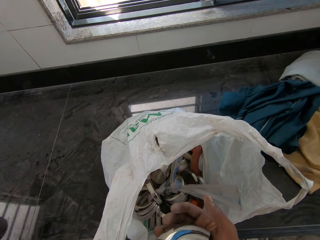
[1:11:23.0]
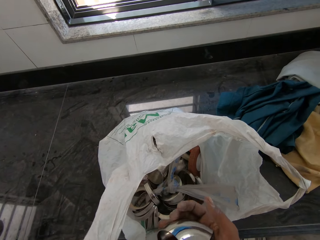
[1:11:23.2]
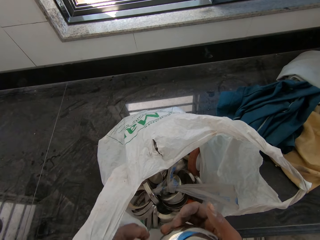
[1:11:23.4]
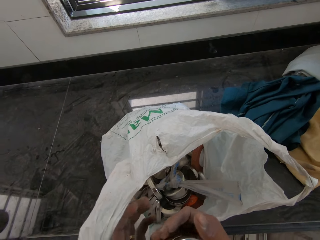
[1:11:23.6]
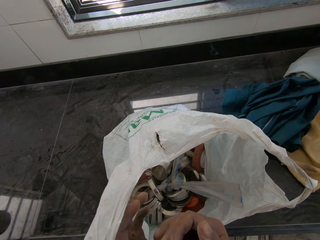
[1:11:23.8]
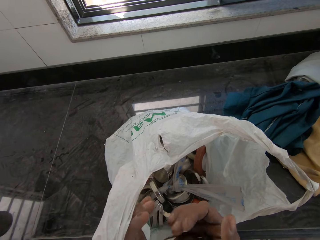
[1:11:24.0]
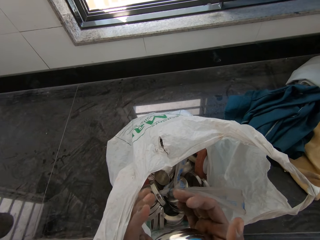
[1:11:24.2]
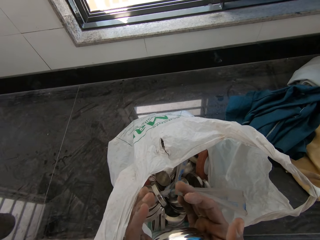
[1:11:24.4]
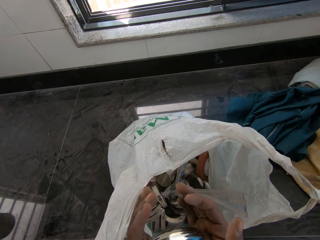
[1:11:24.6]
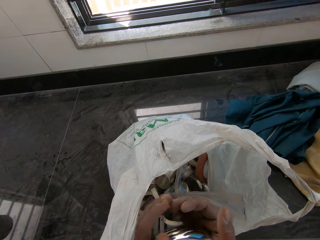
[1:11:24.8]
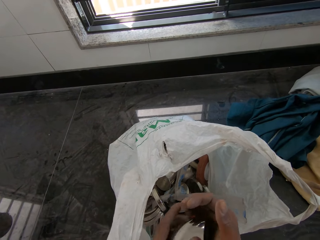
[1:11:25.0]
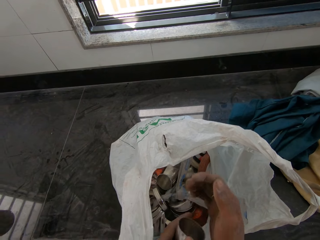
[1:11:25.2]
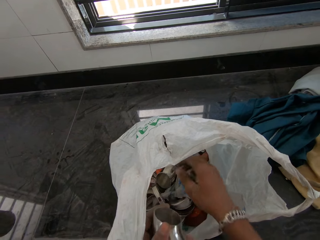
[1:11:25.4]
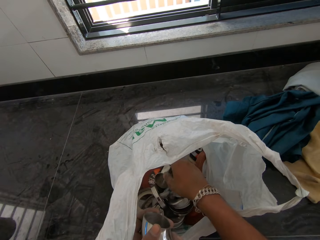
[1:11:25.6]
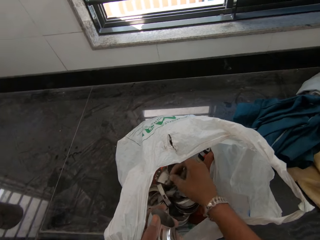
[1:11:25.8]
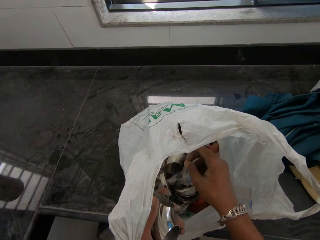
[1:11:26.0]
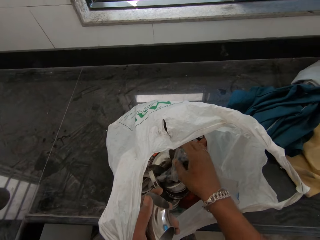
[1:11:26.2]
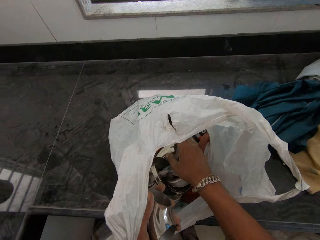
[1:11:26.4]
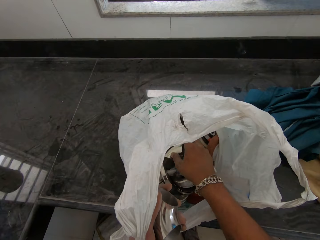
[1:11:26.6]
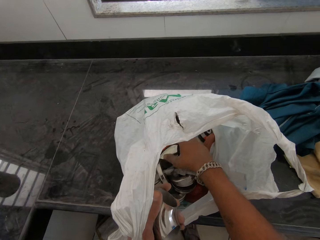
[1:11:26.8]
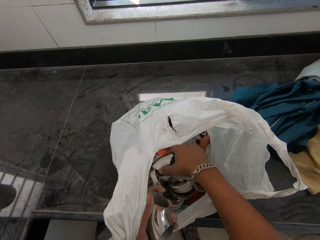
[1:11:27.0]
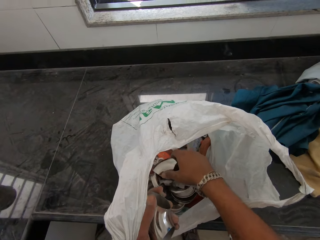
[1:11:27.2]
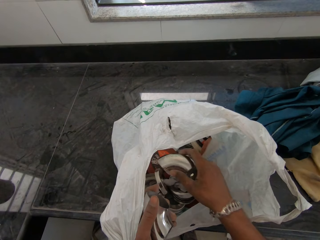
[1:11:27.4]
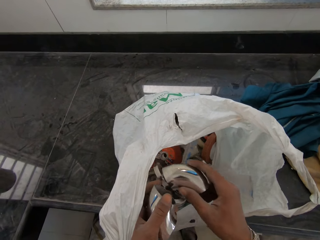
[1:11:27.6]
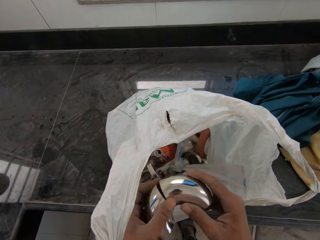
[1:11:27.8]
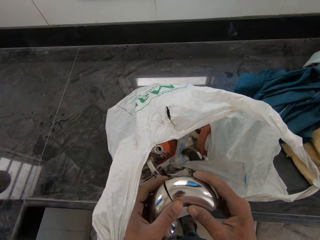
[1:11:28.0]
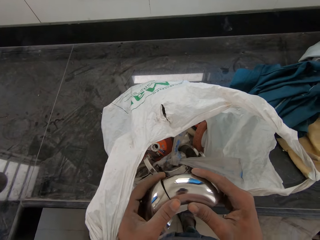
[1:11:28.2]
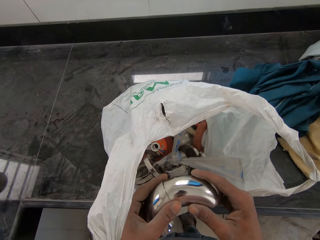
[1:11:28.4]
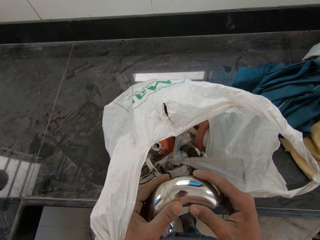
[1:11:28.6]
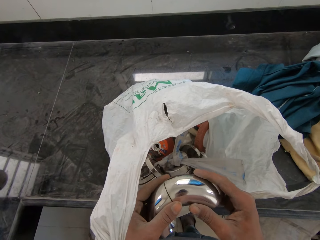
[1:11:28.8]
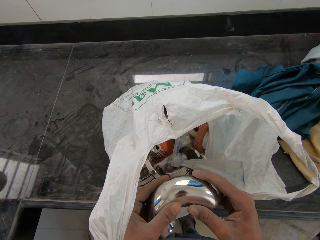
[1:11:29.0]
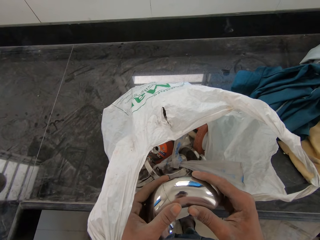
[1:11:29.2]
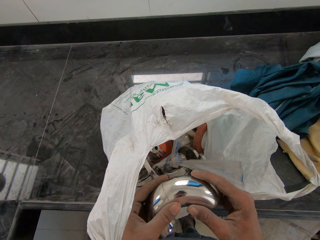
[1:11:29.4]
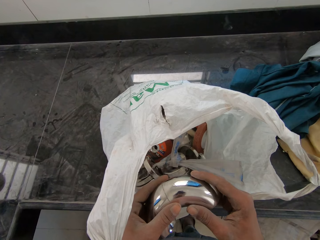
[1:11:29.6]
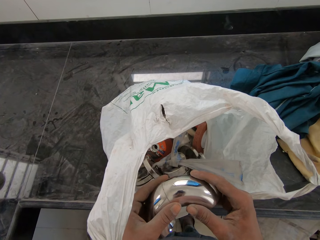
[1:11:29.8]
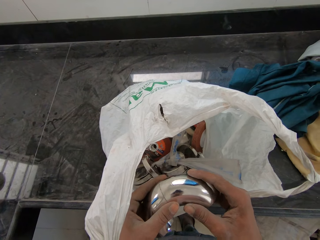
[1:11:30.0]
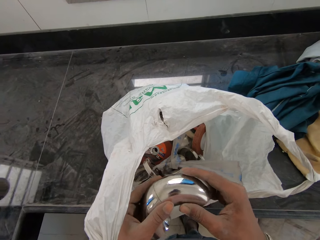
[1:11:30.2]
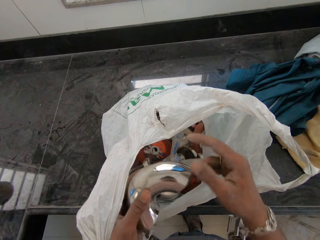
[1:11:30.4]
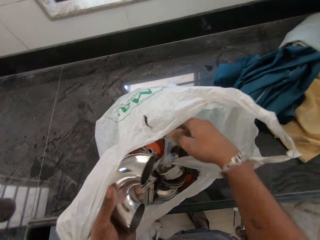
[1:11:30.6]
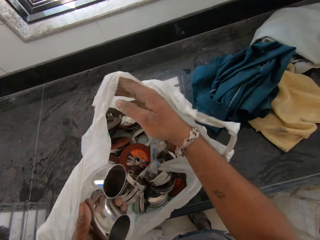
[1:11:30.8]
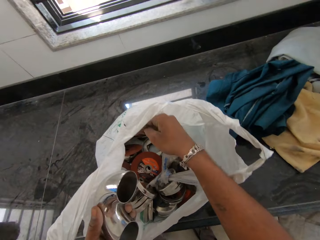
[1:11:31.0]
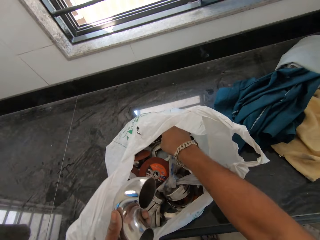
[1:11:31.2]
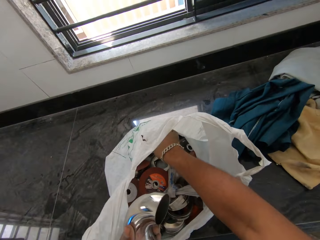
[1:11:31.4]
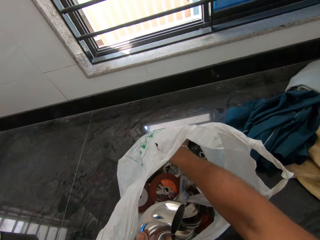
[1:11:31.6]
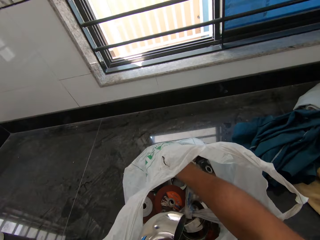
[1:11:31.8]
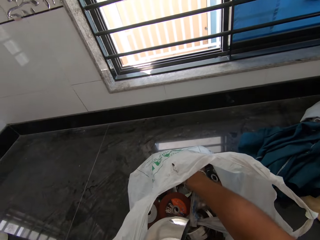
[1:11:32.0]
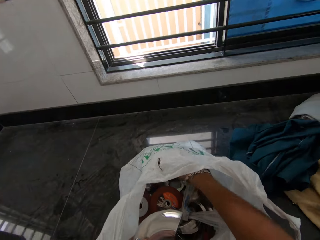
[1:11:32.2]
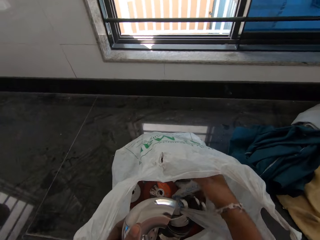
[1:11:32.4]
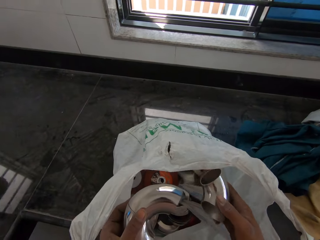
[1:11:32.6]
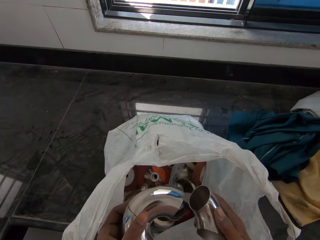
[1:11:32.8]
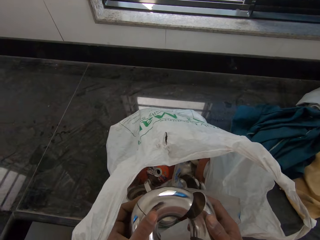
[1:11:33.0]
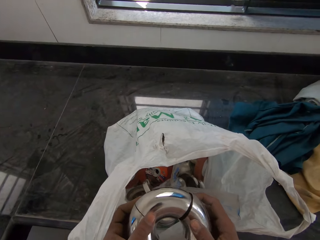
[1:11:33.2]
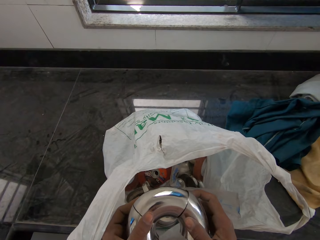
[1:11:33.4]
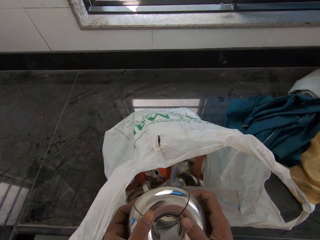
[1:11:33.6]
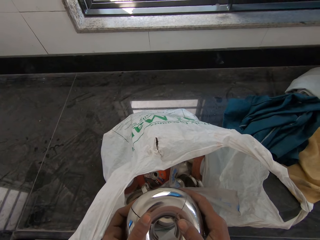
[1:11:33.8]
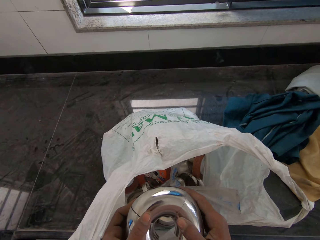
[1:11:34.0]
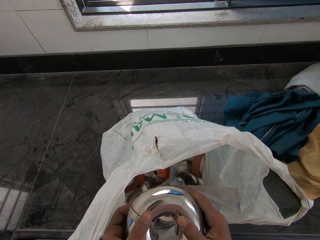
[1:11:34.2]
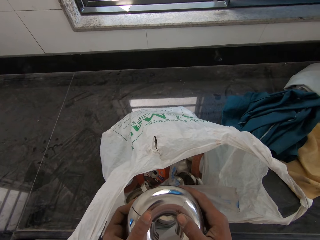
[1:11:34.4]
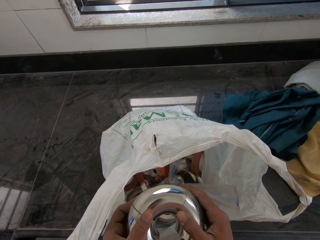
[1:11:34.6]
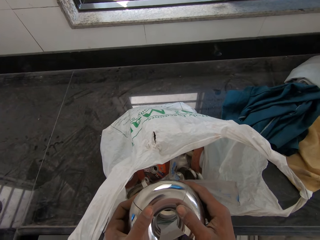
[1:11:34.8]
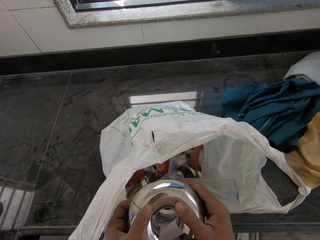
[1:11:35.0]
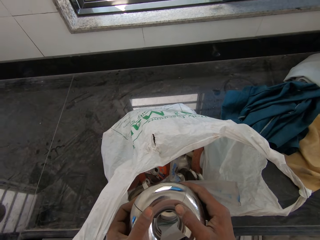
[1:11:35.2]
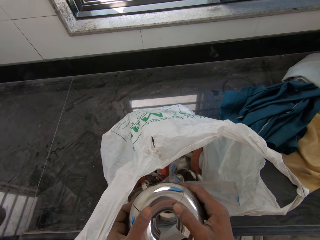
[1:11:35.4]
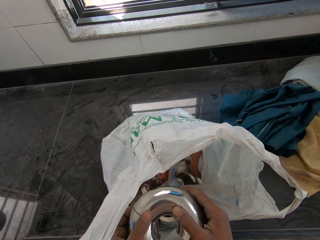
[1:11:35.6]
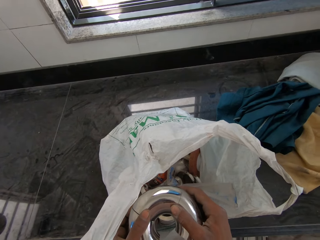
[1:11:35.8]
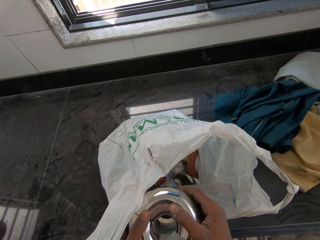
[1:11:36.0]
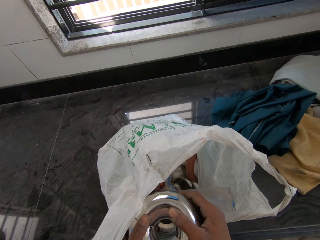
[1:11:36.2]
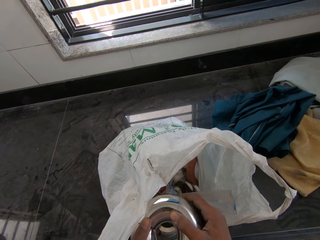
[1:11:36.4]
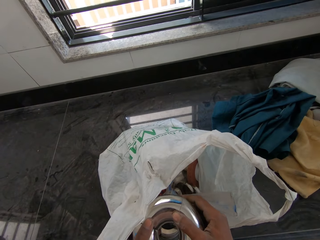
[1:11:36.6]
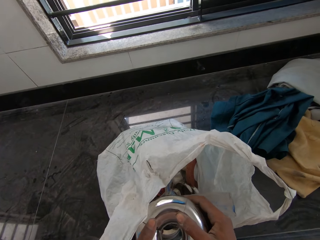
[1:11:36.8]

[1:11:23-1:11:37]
The camera wearer takes out the elbow tube from the bag with his right hand. He attaches the elbow tube in his right hand to the elbow tube in his left hand. He spreads out the plastic bag with his right hand. He takes out a handrail elbow tube from the bag with his right hand. He attaches the elbow tube in his right hand to the elbow tube in his left hand.

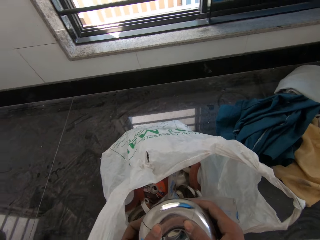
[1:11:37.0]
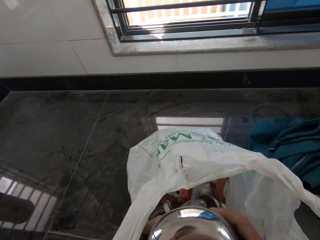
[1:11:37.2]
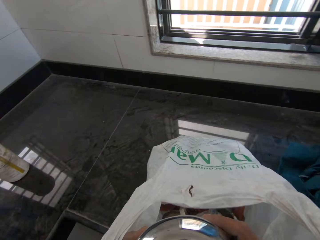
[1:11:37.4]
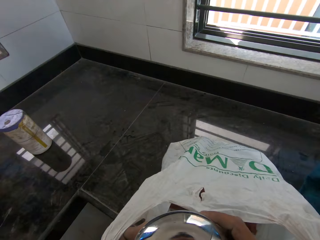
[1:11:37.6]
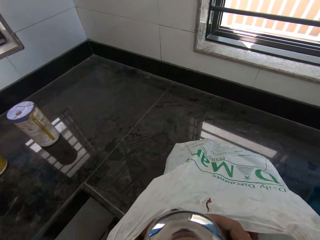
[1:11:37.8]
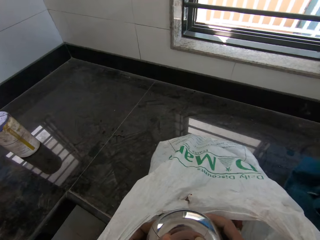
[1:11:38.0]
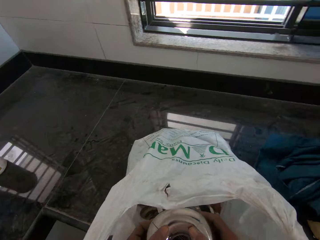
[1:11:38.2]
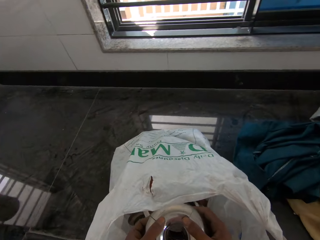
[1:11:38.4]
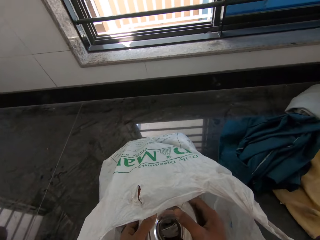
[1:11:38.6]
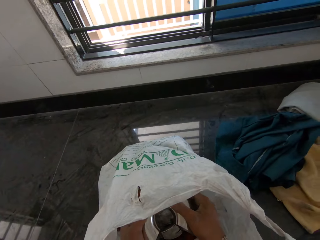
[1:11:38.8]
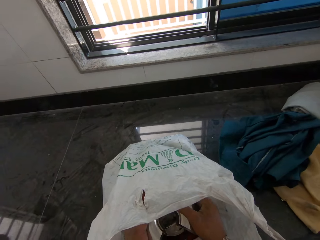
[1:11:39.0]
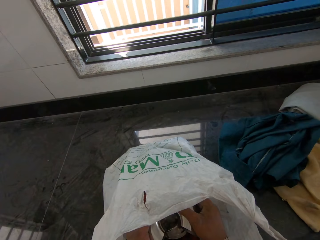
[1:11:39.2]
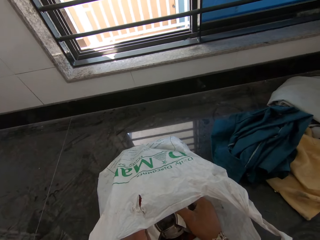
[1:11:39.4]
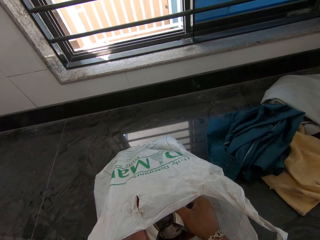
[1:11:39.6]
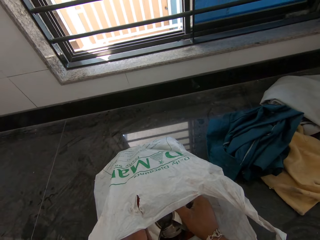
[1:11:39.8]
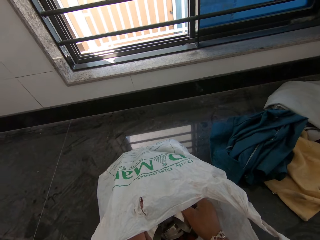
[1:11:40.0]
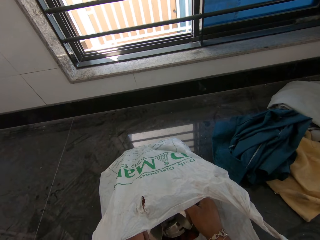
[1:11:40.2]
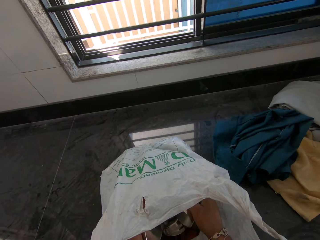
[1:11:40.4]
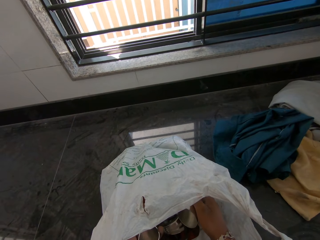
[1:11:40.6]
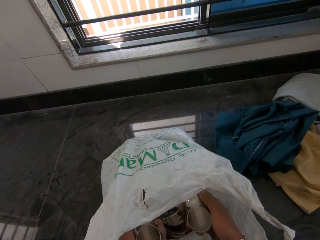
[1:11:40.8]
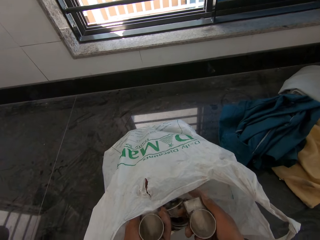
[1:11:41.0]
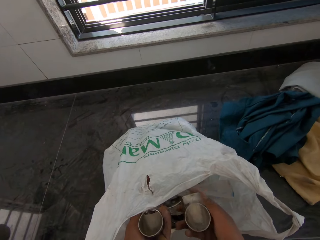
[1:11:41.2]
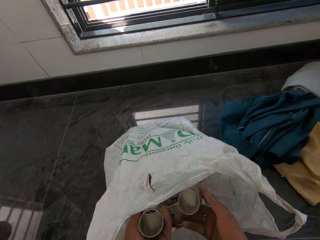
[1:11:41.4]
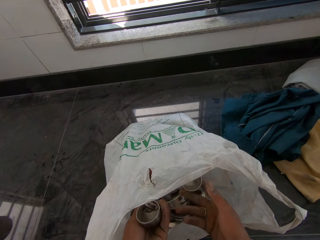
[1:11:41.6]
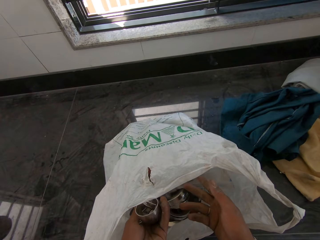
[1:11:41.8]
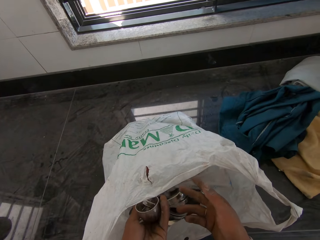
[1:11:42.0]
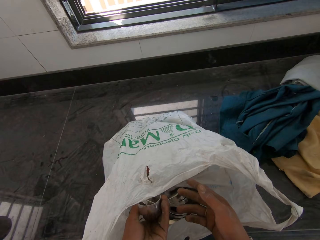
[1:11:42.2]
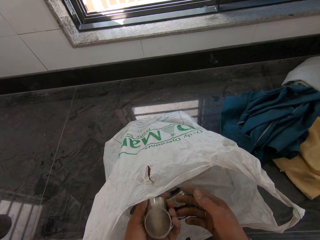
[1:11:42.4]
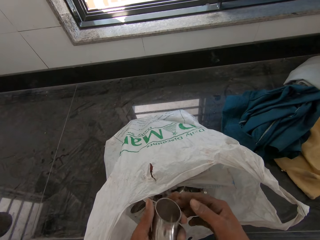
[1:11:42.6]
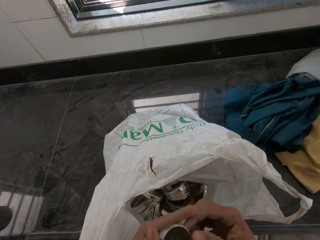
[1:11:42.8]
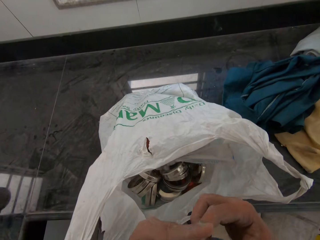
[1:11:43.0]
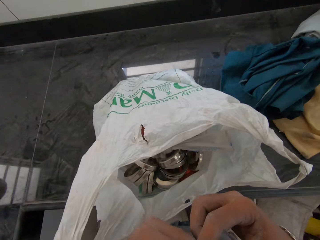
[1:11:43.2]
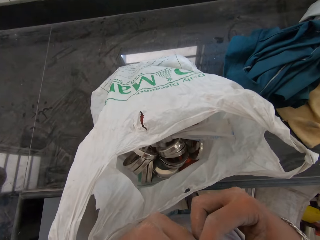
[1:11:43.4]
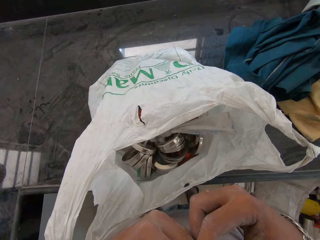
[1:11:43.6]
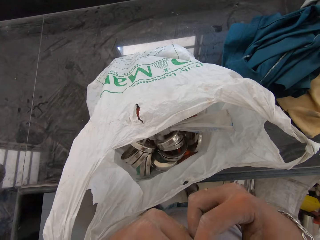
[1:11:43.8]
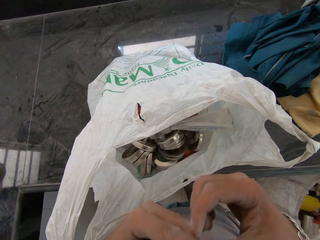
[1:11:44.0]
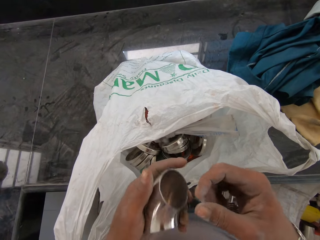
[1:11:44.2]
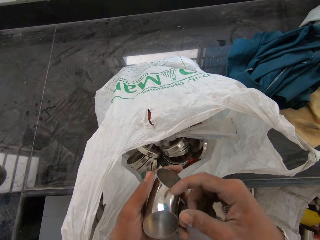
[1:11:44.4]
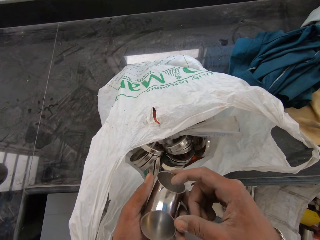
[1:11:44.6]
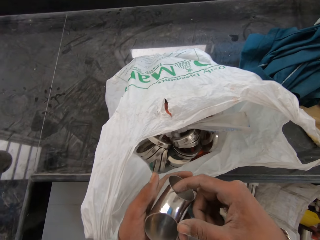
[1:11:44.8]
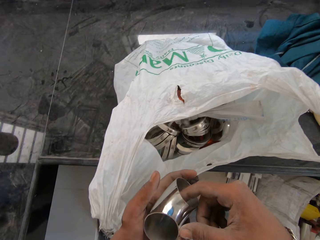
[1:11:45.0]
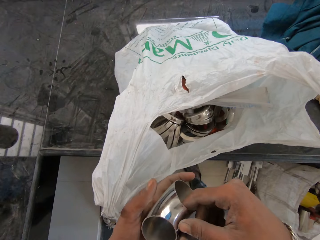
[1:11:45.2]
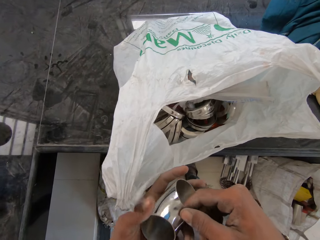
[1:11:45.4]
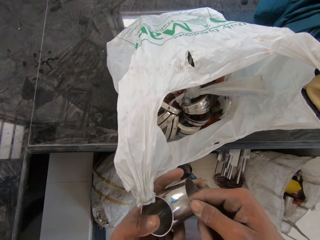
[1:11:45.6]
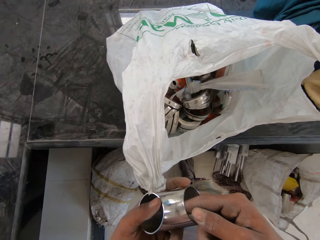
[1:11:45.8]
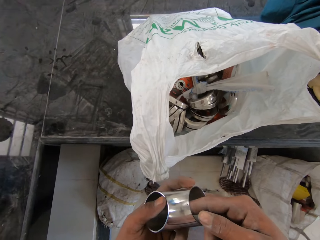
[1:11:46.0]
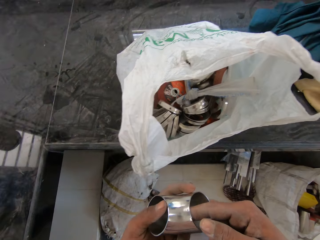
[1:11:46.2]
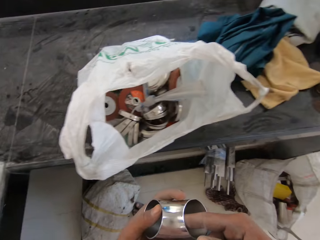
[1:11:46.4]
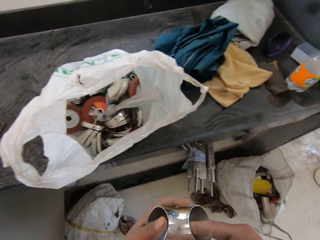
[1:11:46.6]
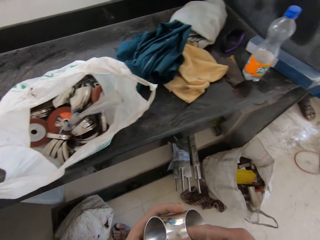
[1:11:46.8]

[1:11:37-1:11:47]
The camera wearer puts his hands into the plastic bag. He drops the elbow tube in his right hand into the plastic bag. He holds the elbow tube in his left hand with his right hand.
